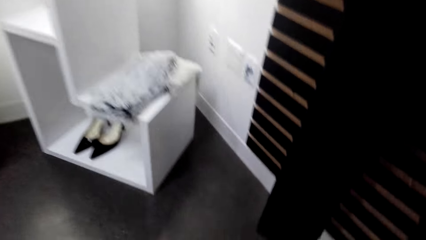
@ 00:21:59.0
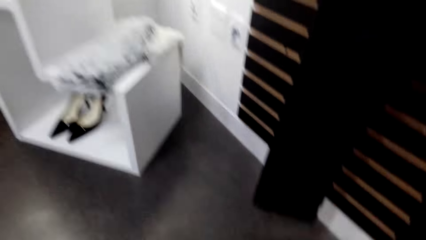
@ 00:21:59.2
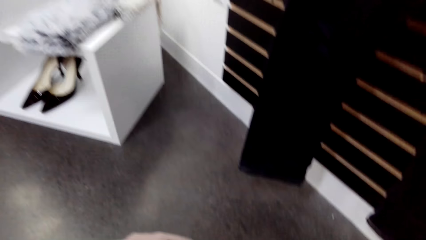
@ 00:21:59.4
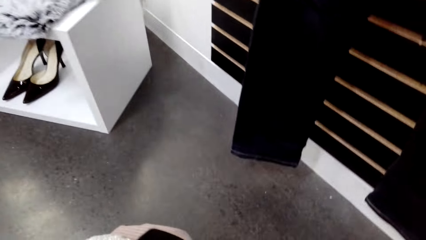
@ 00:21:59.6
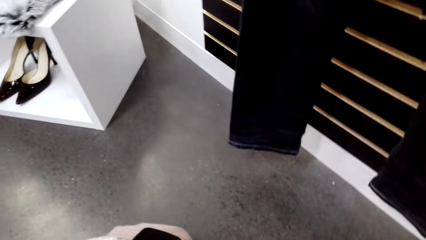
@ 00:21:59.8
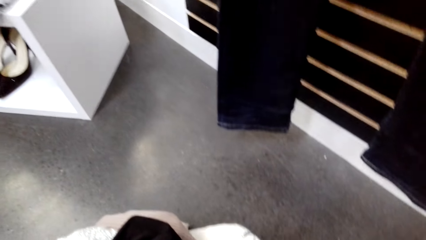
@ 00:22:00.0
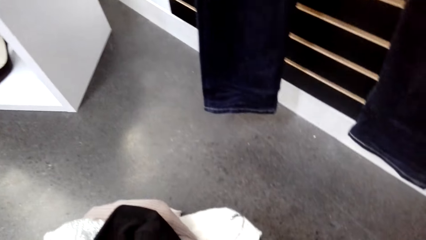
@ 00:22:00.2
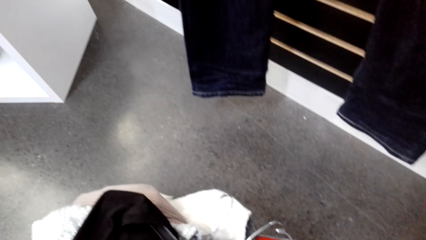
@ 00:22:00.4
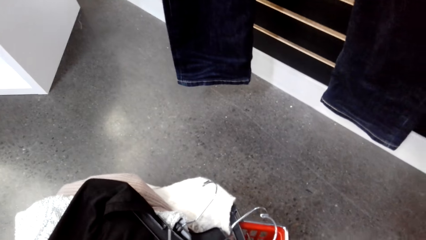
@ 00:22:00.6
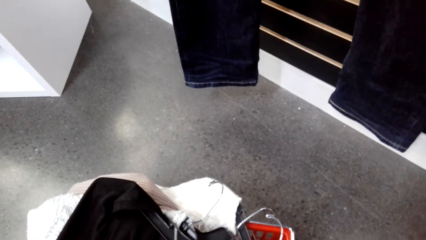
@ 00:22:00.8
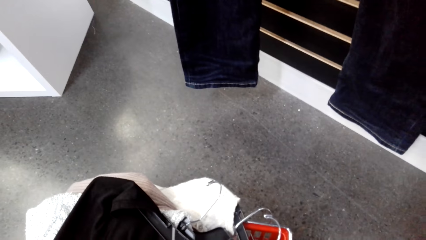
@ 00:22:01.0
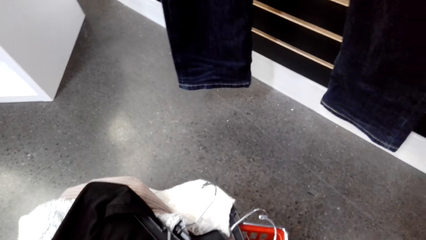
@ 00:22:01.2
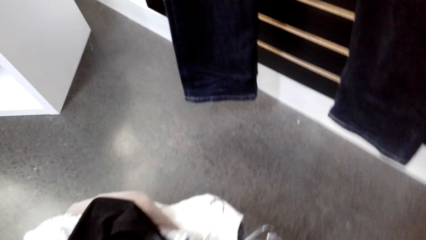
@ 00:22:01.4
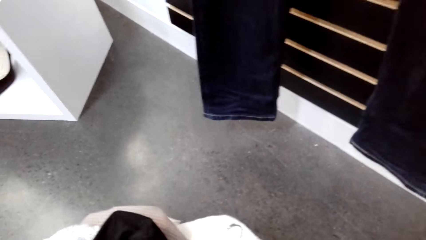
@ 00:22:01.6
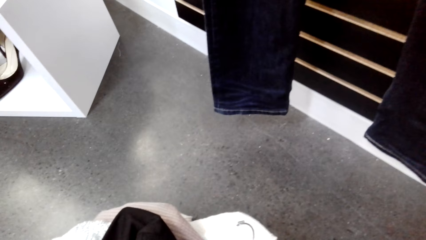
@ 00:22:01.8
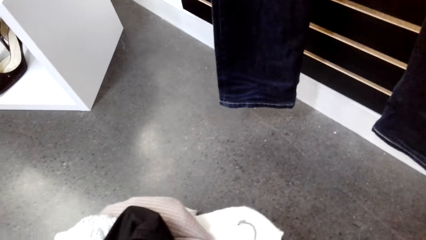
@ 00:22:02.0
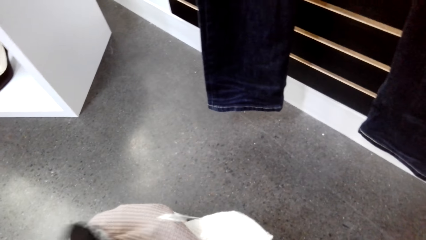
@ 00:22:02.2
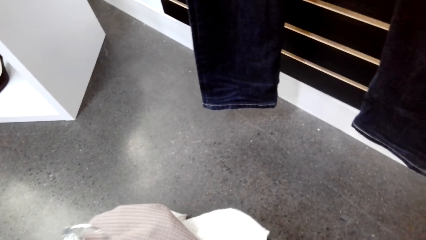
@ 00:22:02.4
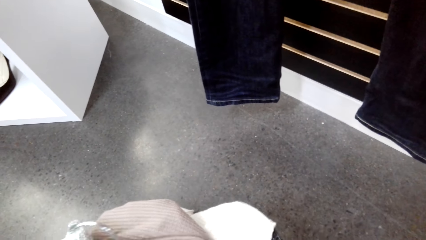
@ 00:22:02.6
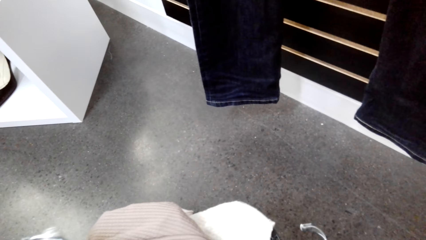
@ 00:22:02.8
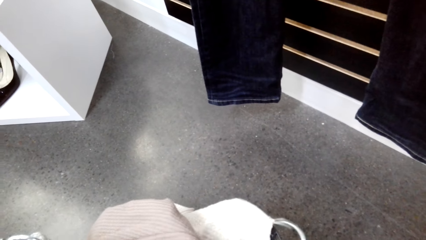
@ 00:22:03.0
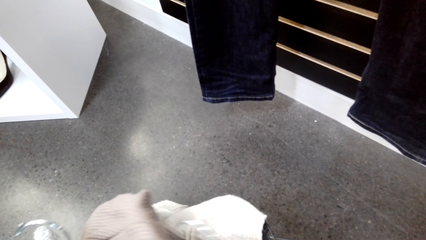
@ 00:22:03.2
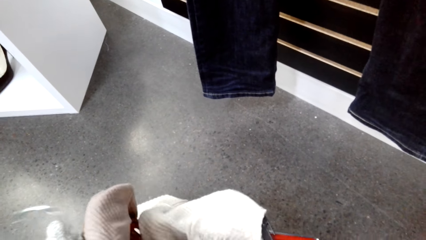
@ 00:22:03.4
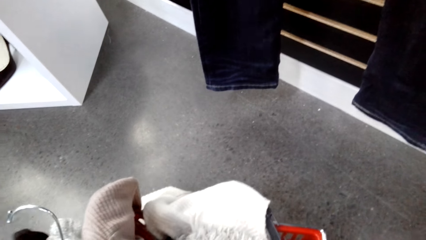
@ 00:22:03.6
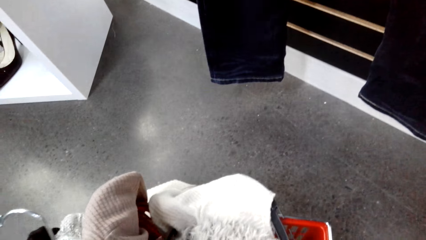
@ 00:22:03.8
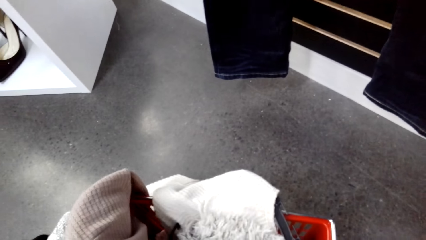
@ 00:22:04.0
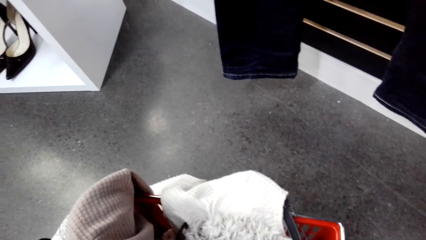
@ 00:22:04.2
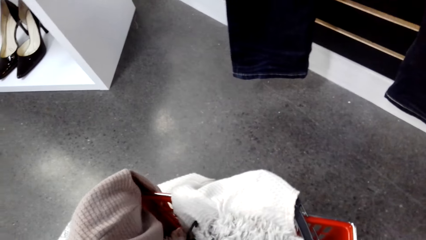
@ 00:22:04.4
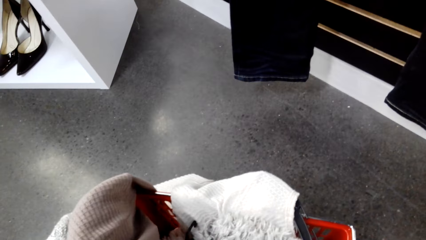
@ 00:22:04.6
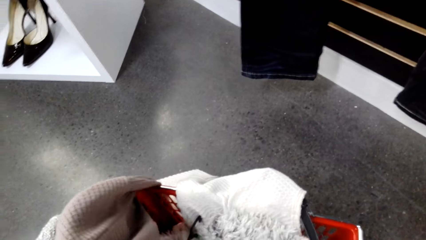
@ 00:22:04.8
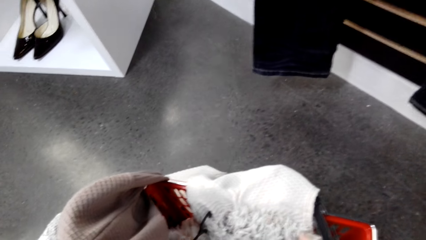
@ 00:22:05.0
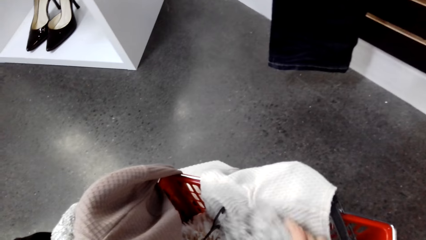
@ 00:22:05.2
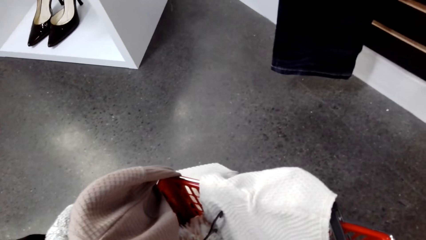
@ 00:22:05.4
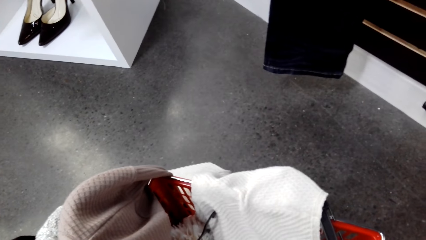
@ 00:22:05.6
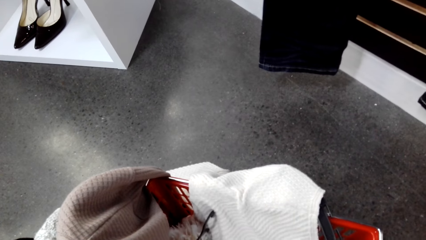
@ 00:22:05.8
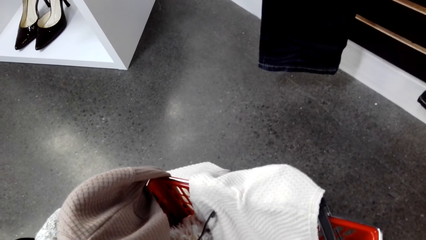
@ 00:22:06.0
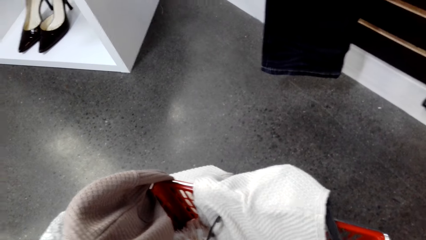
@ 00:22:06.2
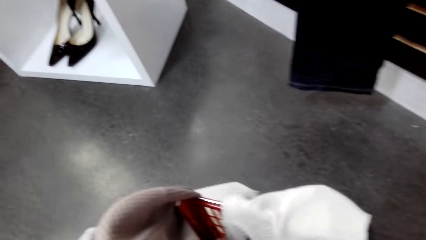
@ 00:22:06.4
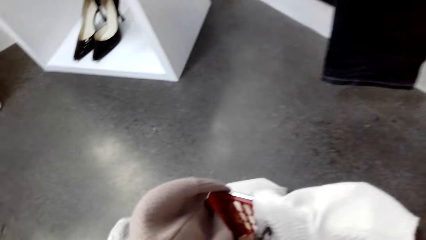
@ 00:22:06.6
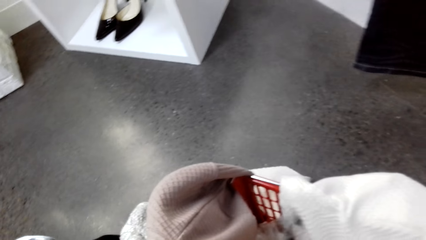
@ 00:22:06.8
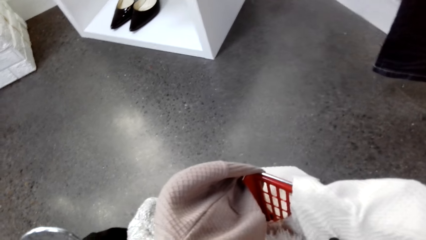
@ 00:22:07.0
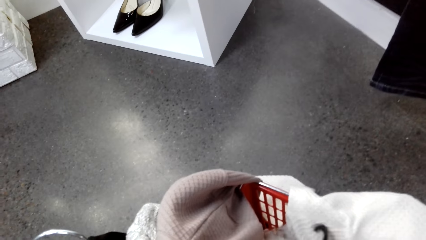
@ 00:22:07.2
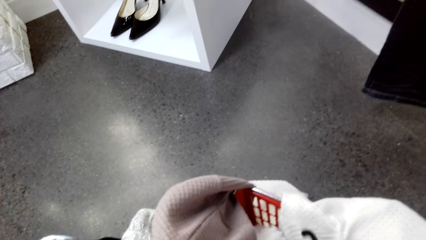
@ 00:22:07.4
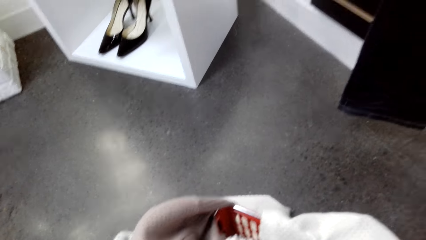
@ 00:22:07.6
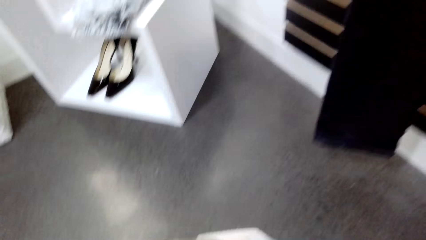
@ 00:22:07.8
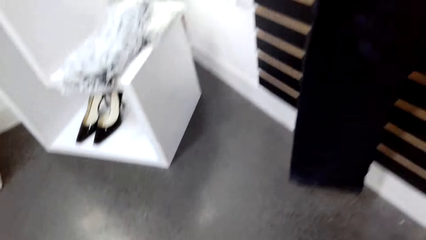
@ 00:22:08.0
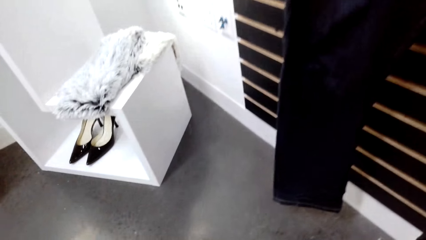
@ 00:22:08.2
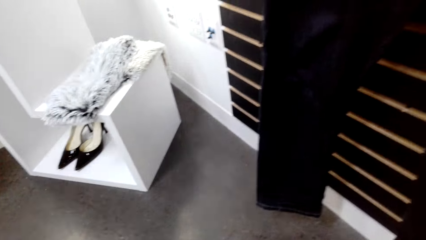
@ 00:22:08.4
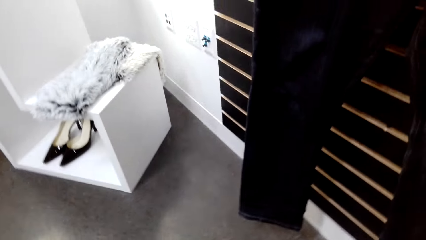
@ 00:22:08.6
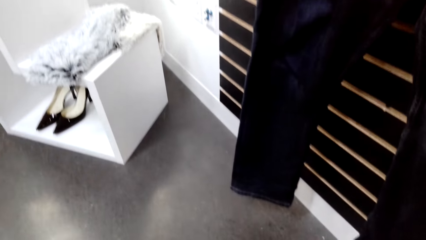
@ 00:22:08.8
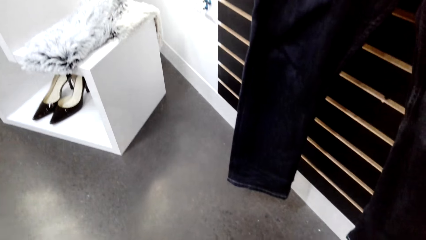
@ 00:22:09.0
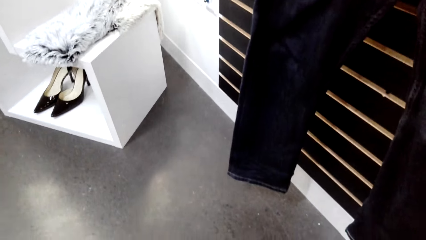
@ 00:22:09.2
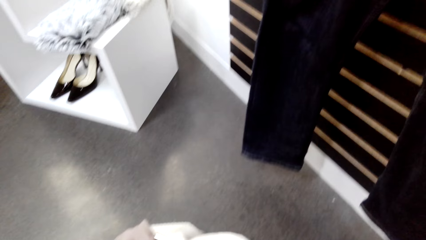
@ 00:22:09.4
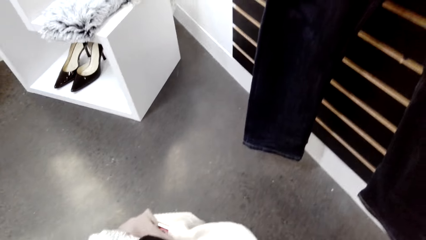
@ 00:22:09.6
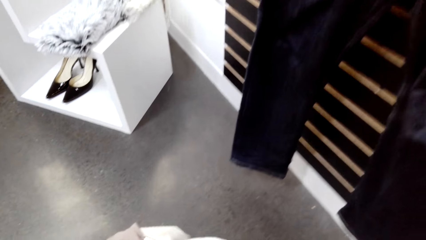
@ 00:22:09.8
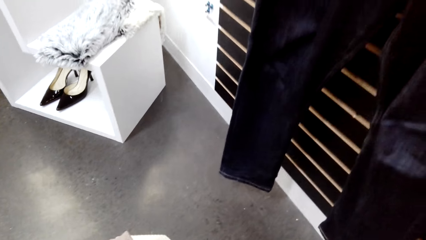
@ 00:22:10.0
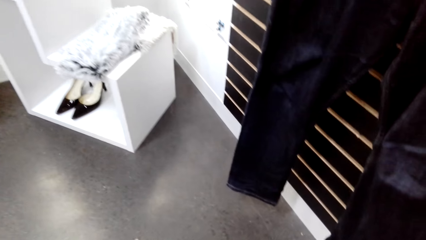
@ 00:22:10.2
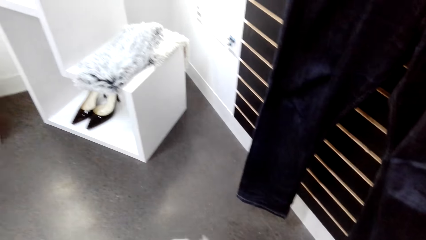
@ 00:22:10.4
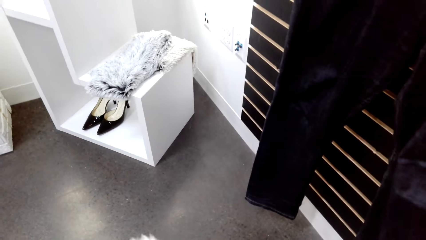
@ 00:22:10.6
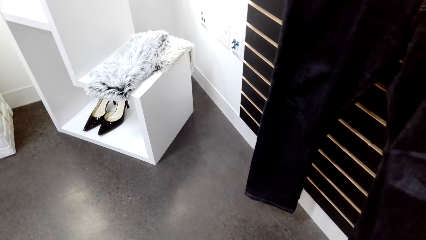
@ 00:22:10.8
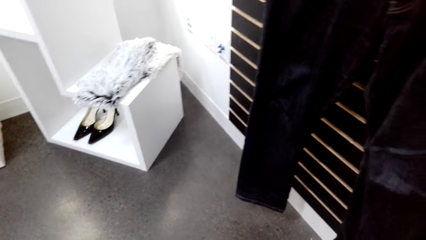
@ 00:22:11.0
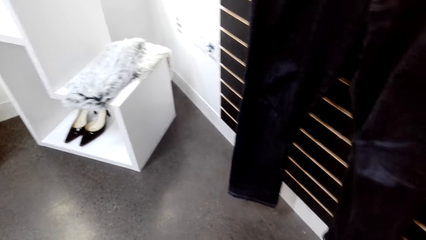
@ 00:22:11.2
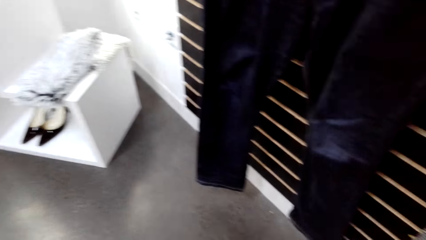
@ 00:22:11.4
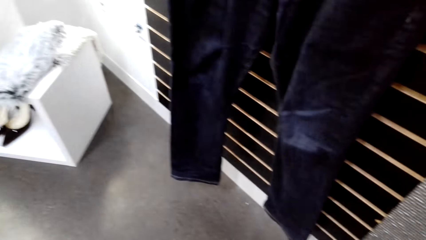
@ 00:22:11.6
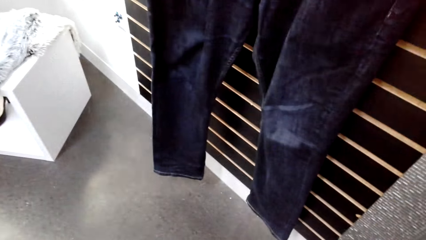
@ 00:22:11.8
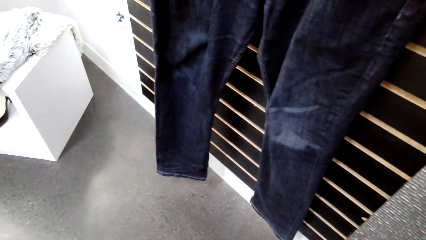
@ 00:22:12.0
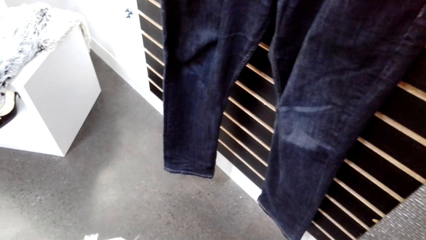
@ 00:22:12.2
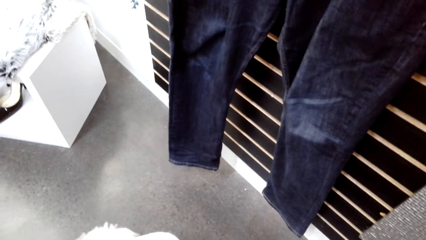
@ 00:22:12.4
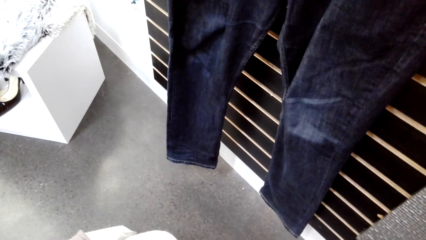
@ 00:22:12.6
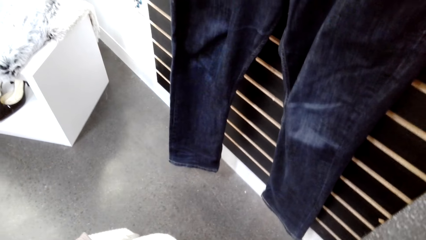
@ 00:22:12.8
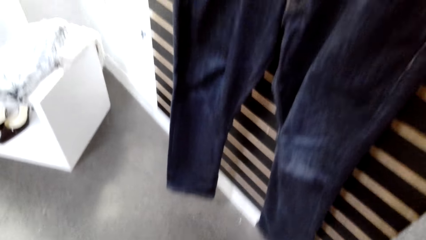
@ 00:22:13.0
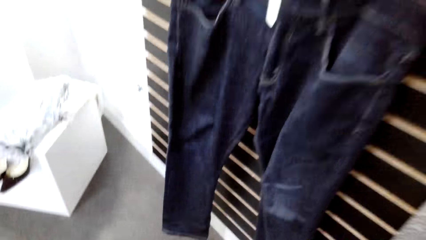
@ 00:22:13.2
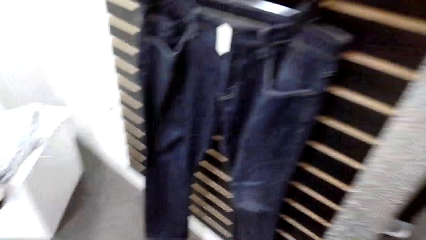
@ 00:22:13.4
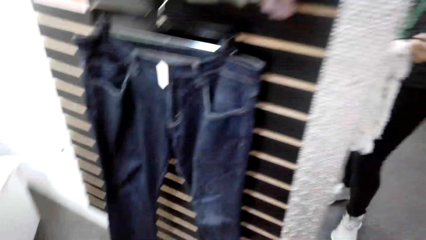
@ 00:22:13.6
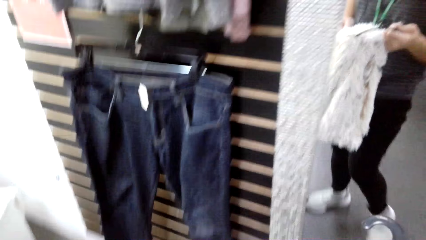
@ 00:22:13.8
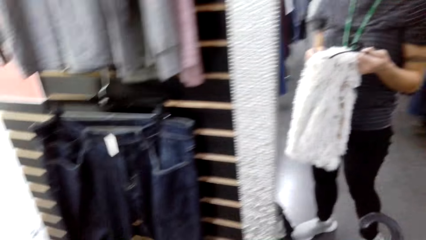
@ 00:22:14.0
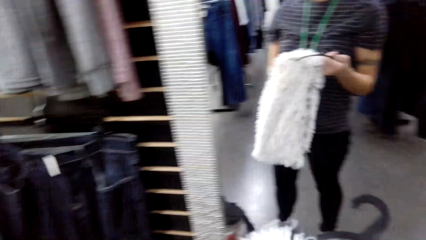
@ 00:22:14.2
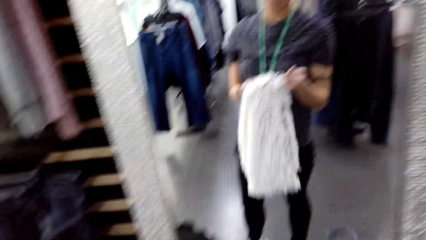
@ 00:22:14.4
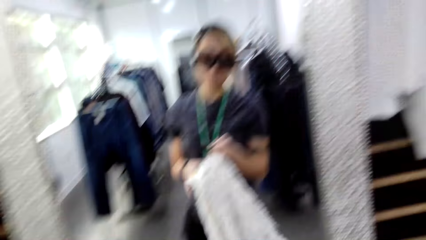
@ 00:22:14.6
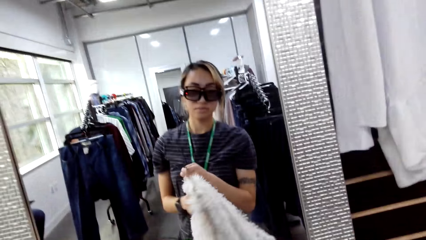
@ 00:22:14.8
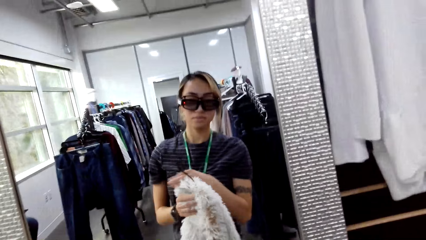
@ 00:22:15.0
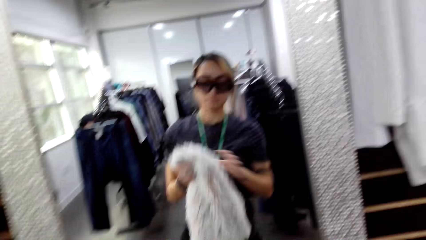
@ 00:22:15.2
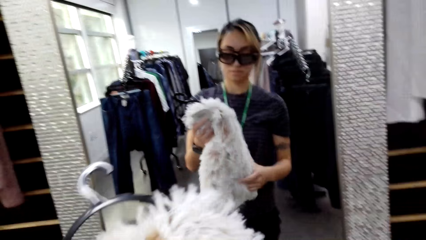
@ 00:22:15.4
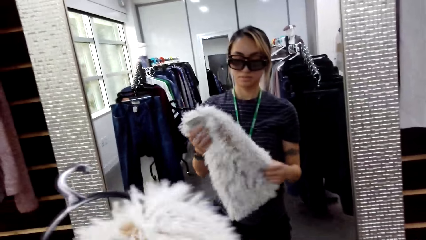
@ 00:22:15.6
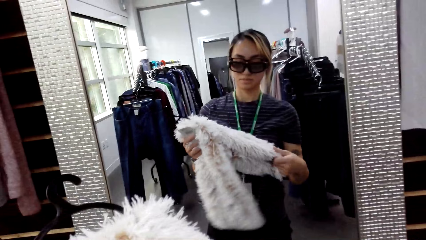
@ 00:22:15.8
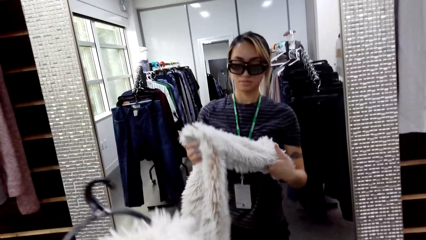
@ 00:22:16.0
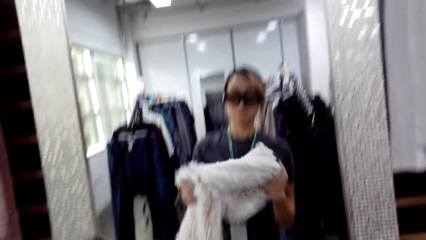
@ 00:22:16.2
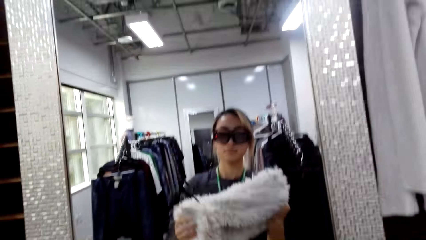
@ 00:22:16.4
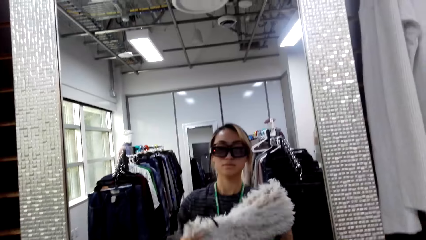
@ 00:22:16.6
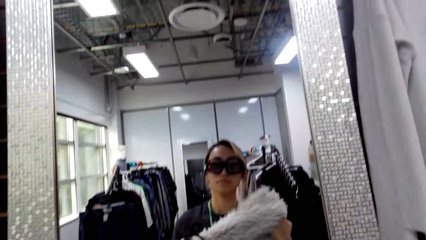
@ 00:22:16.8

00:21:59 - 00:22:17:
The camera wearer puts the top in the hanger. They sort out the clothes. They pick up a scarf. They look at the mirror.
